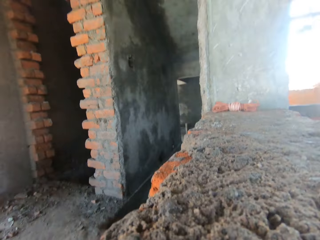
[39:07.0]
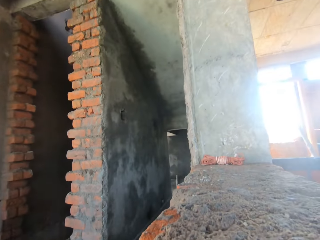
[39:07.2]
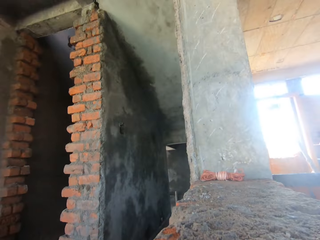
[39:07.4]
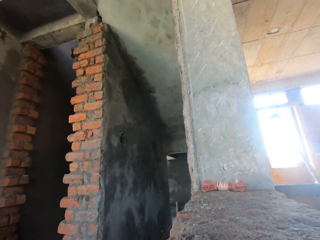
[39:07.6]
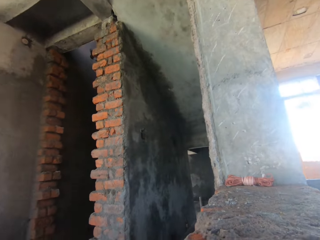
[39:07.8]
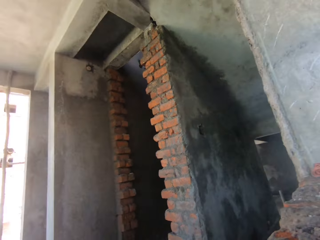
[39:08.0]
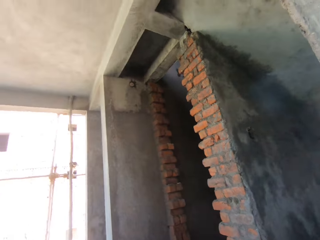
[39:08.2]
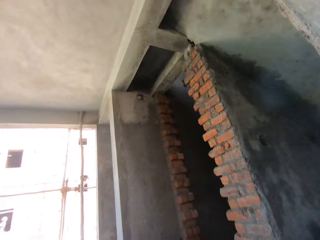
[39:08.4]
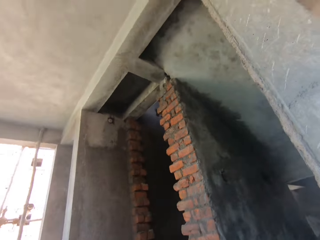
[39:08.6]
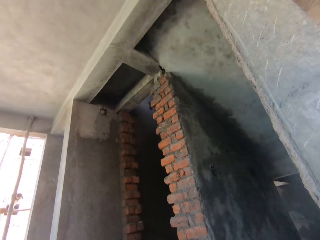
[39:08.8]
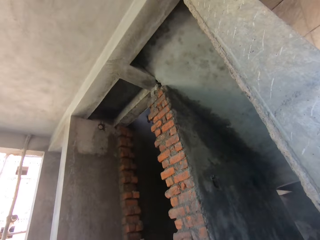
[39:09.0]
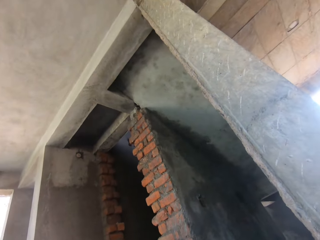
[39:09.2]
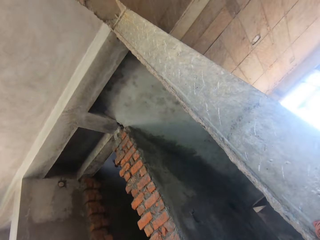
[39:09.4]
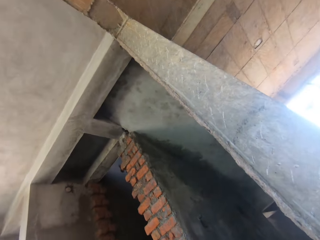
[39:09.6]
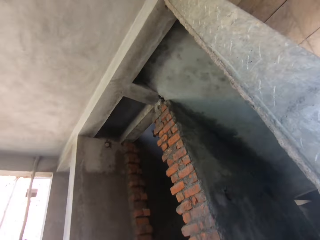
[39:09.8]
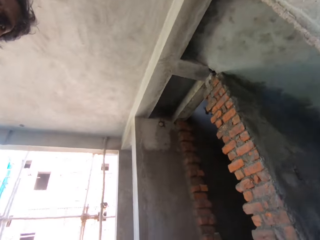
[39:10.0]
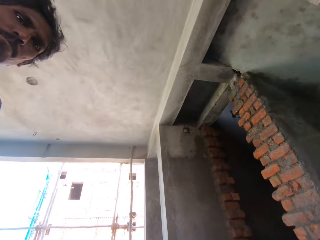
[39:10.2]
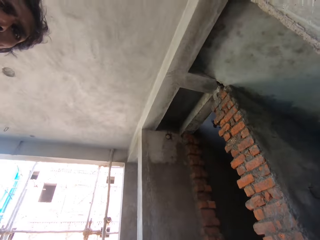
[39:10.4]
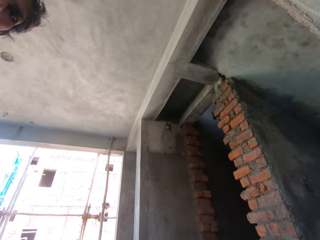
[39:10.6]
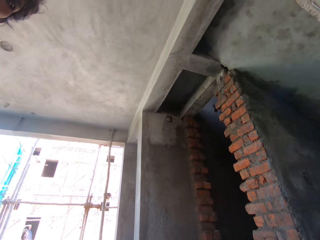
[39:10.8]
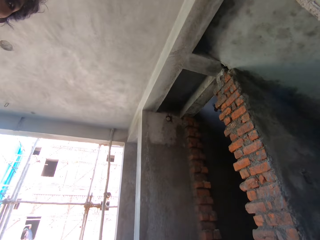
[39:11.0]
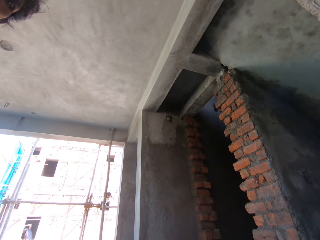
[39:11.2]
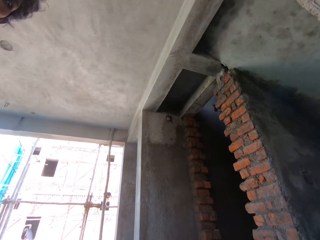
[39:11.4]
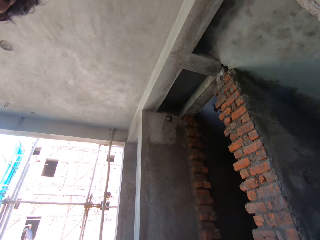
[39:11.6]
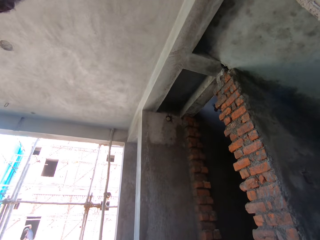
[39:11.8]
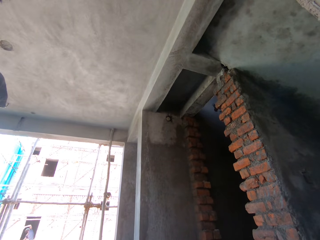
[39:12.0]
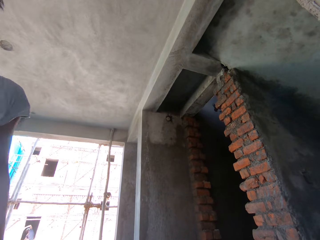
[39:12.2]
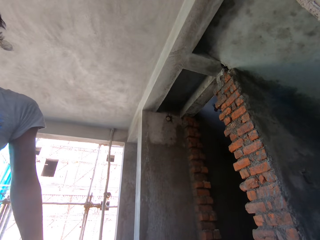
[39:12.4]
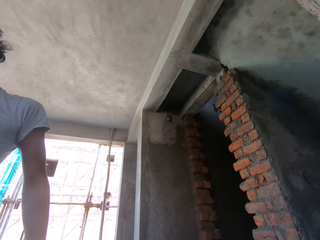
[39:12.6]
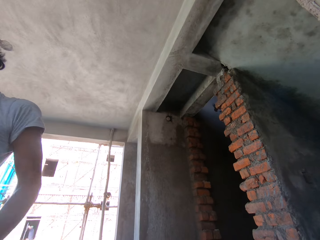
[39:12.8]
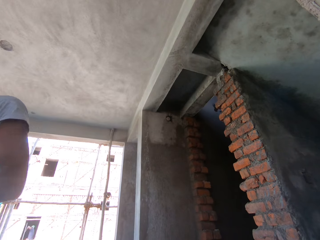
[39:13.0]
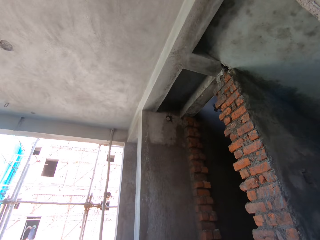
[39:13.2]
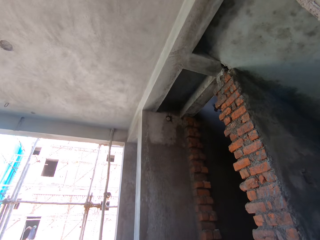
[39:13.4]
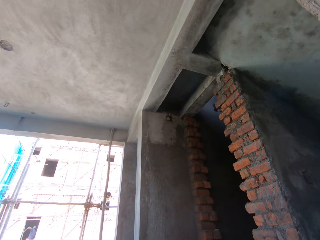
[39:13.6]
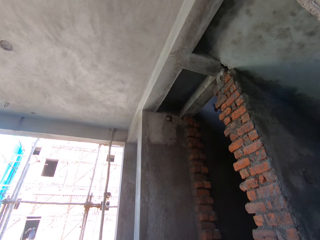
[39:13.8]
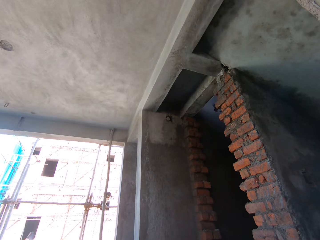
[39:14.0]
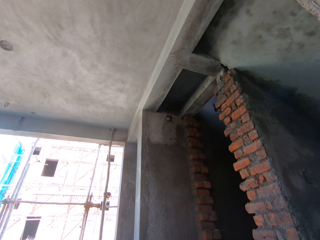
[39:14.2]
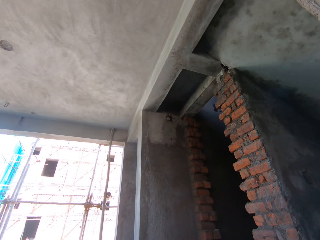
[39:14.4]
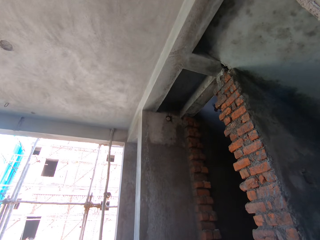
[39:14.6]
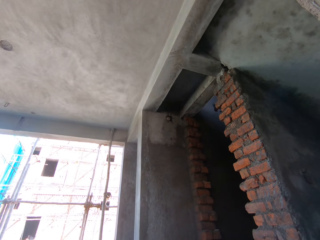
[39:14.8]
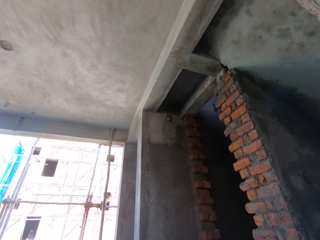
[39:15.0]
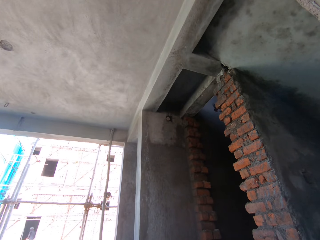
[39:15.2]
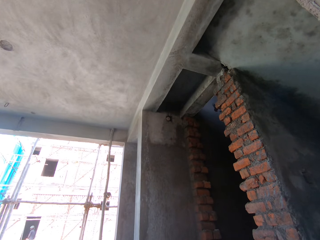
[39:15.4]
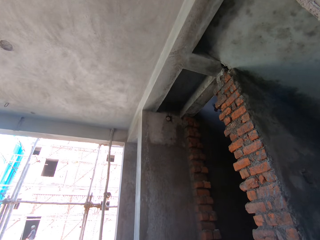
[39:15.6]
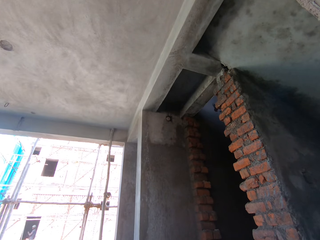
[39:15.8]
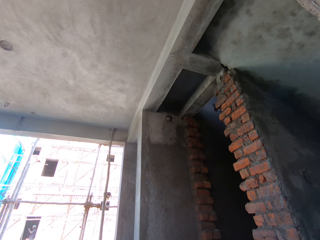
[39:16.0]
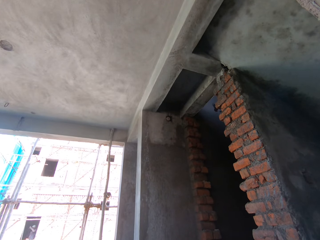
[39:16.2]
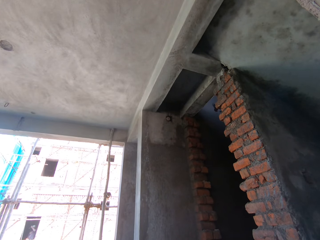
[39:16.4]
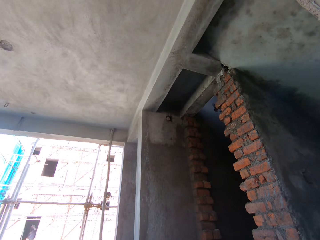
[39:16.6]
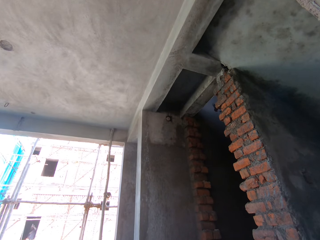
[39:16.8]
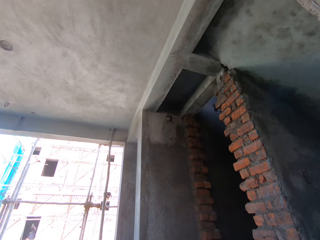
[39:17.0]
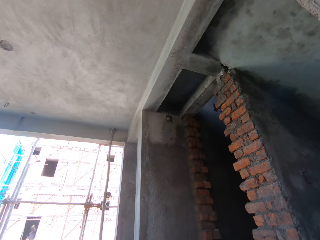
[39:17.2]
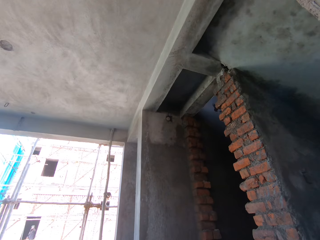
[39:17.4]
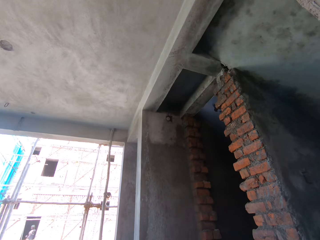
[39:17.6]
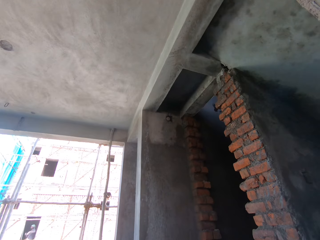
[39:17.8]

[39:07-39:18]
The camera wearer drops the camera on a wall with his right hand.

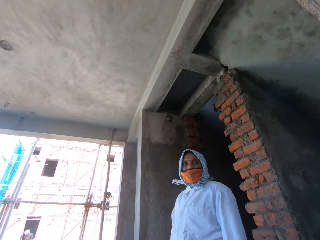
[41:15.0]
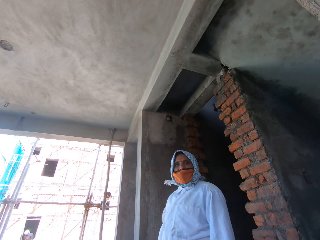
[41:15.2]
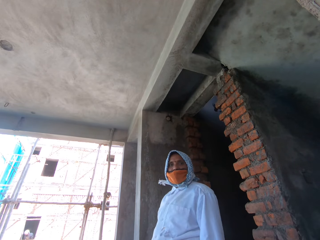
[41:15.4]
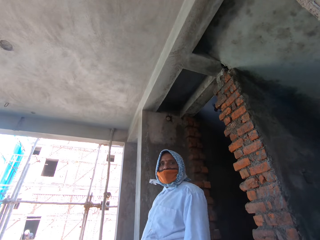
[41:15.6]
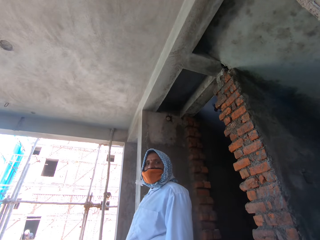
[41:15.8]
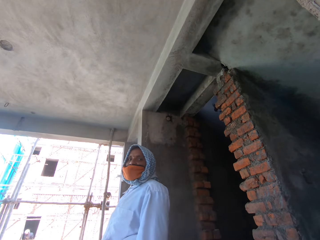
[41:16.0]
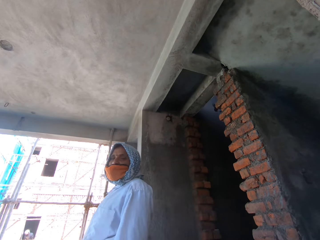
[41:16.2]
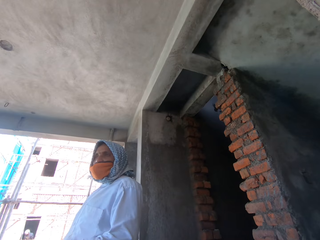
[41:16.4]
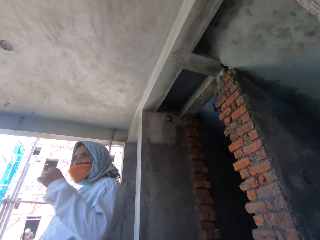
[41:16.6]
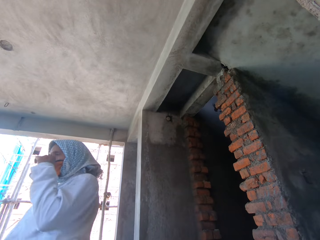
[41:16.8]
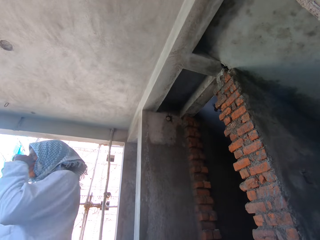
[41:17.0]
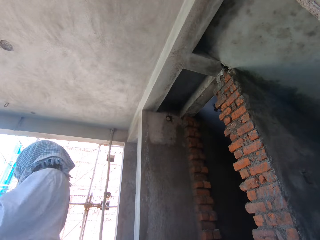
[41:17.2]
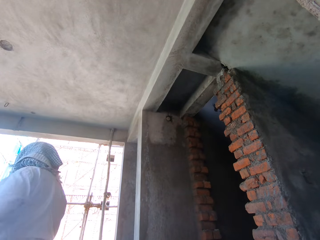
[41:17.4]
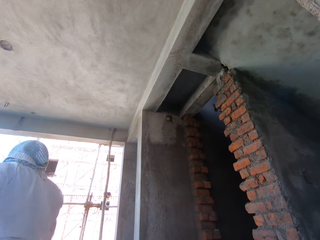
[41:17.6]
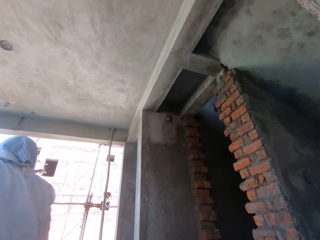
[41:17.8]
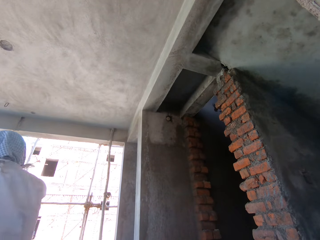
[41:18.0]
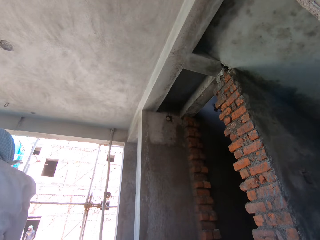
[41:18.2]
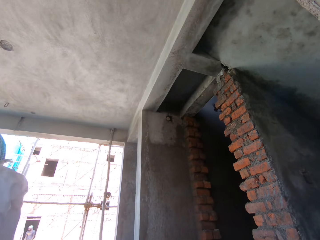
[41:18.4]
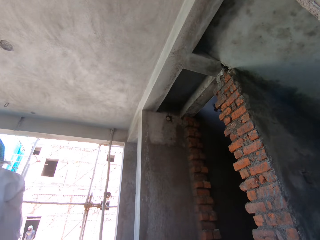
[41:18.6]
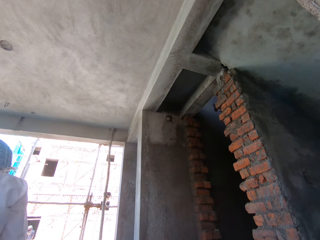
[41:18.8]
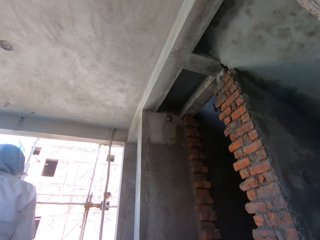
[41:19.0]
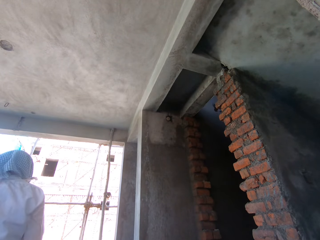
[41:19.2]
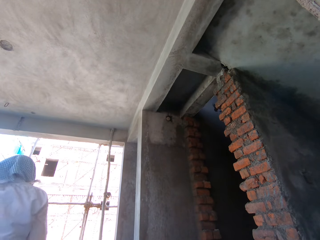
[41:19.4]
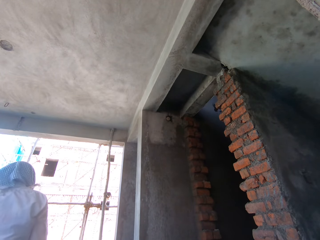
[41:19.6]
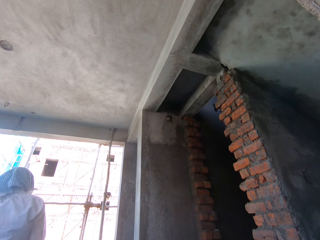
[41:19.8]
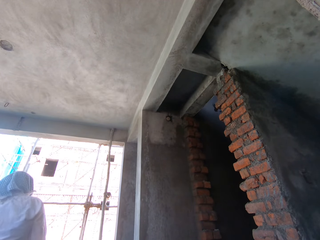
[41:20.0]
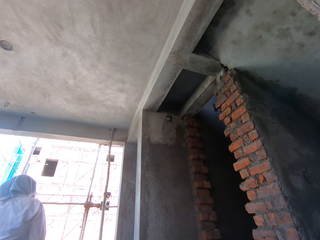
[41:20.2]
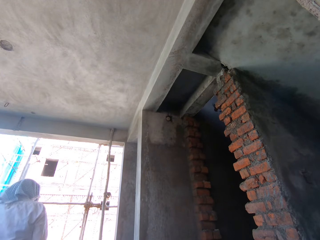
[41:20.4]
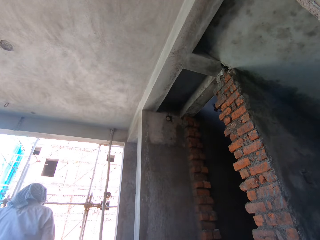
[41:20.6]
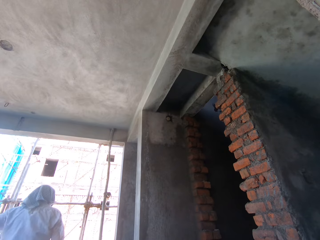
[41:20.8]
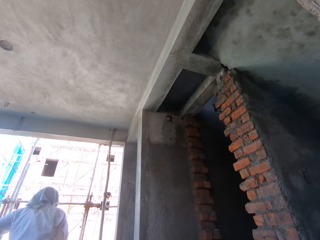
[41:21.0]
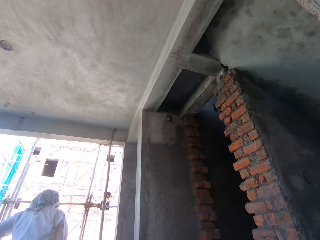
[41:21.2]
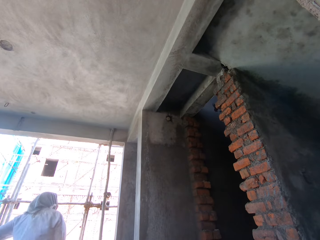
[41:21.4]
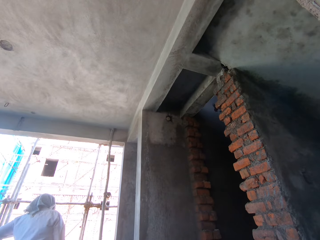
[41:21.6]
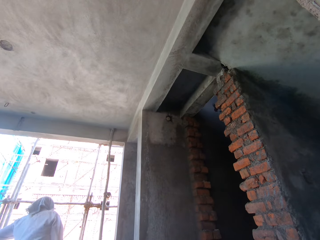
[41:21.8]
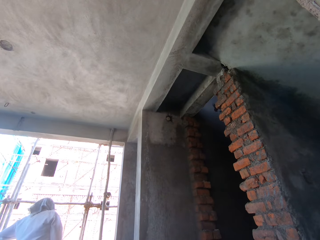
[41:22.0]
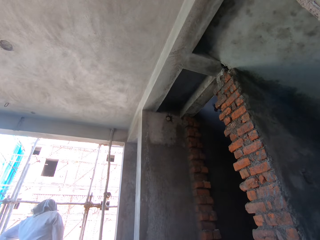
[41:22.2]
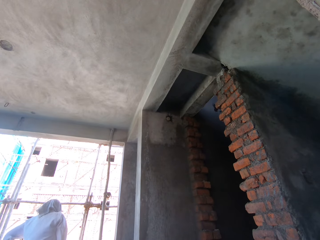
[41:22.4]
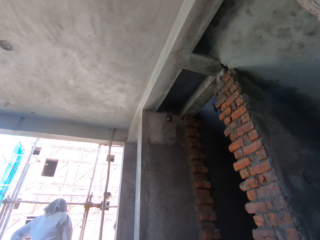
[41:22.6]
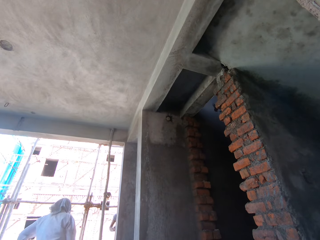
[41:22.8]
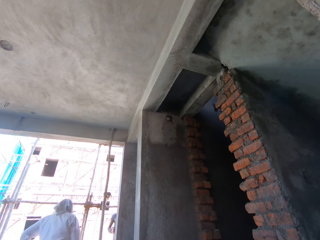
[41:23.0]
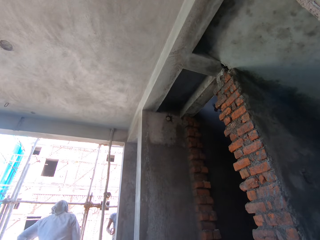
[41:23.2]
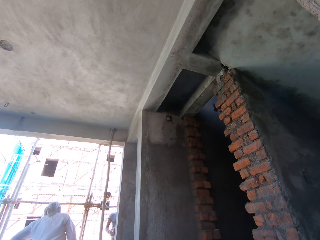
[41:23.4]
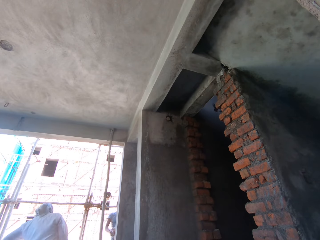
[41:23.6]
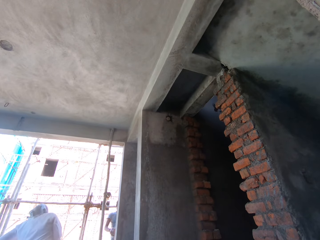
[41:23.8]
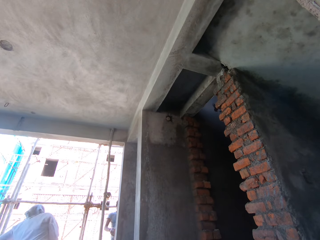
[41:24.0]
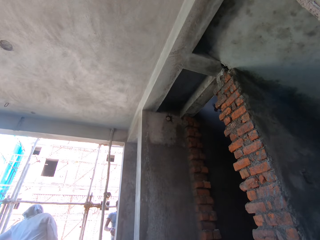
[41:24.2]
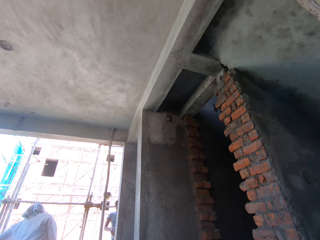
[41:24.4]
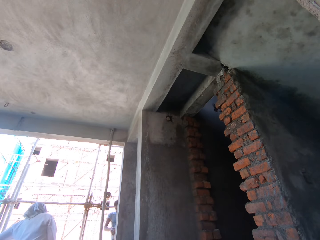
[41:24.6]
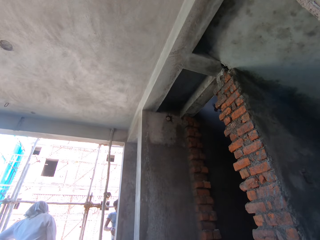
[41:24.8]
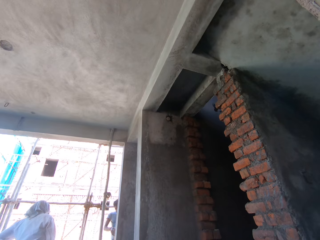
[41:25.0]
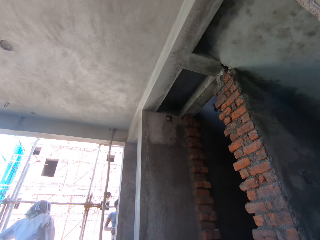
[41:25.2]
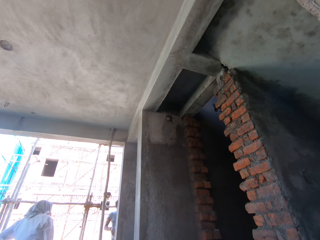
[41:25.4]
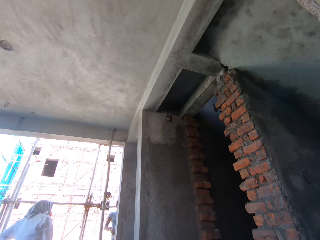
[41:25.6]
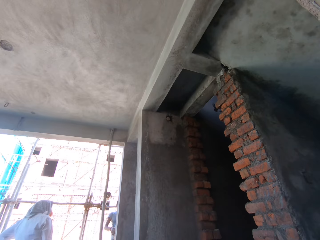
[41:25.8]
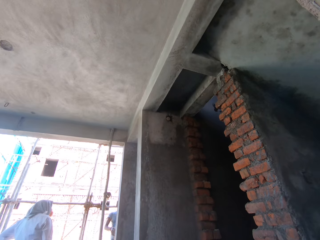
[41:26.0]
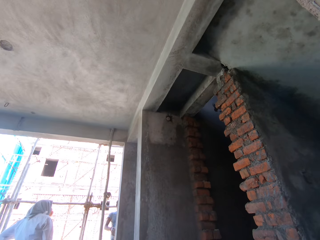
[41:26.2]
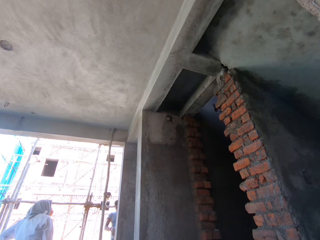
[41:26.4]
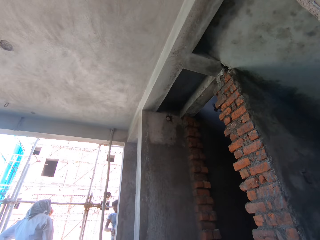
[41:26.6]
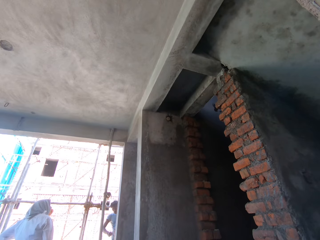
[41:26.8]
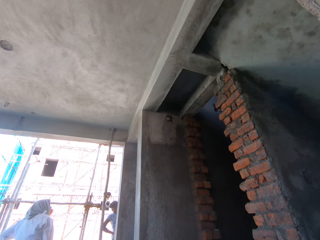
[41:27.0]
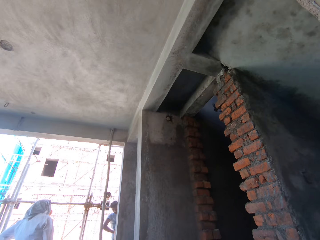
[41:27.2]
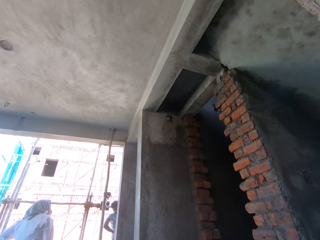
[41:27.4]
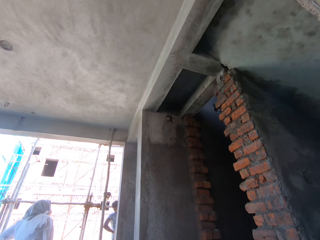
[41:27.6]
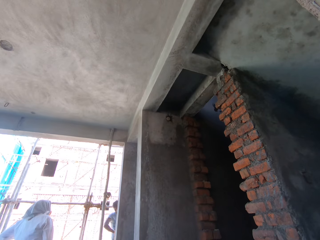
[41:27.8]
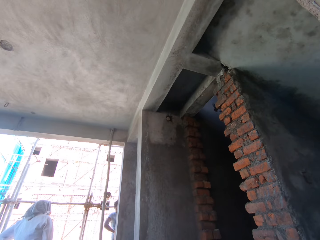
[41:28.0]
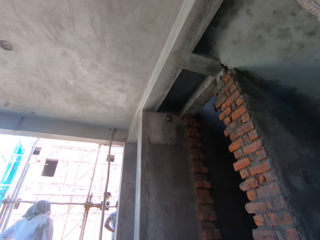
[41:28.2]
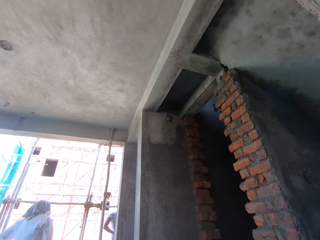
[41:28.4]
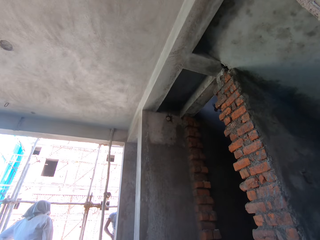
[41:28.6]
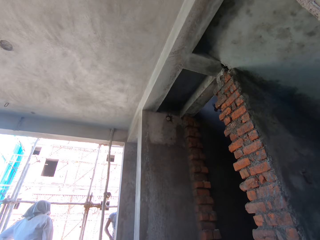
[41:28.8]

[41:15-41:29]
A woman touches a nose mask on her face with her left hand.
